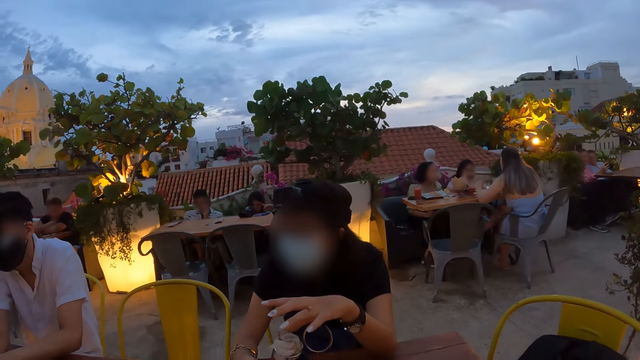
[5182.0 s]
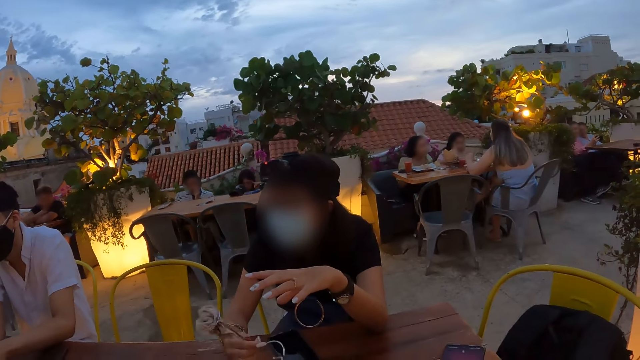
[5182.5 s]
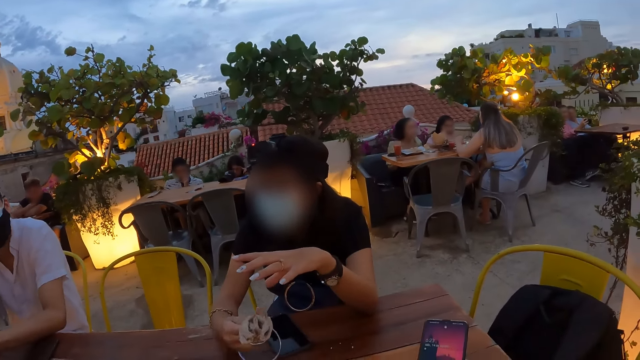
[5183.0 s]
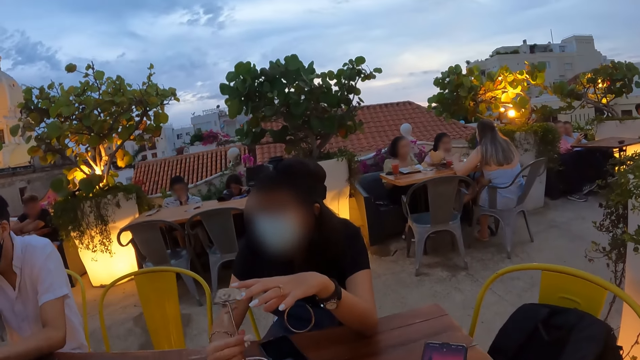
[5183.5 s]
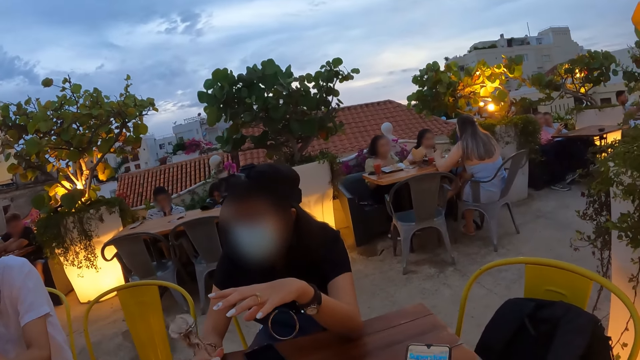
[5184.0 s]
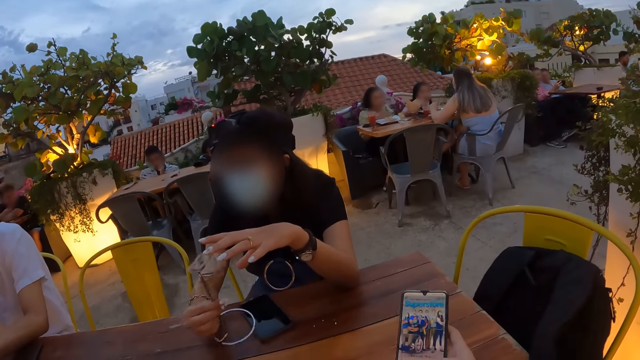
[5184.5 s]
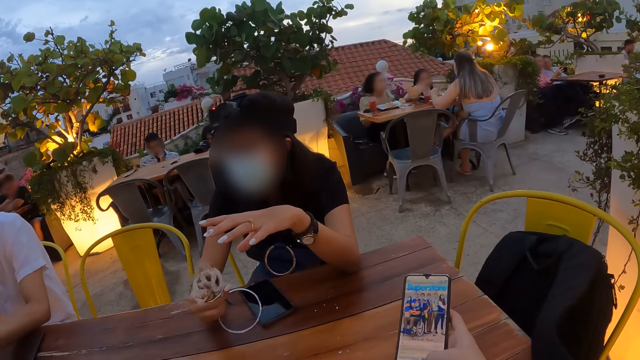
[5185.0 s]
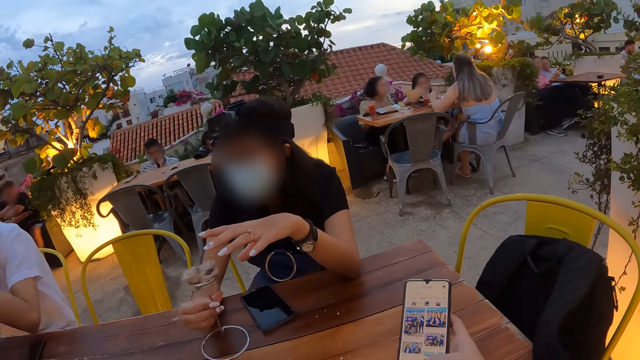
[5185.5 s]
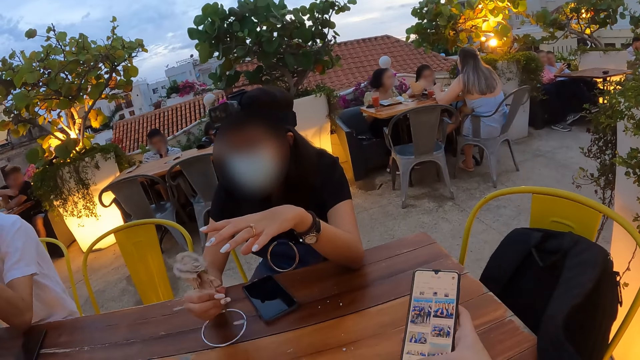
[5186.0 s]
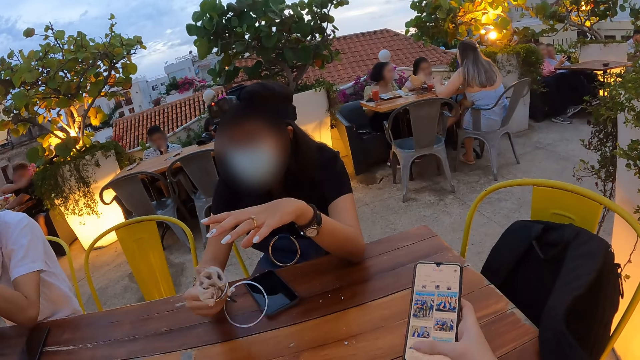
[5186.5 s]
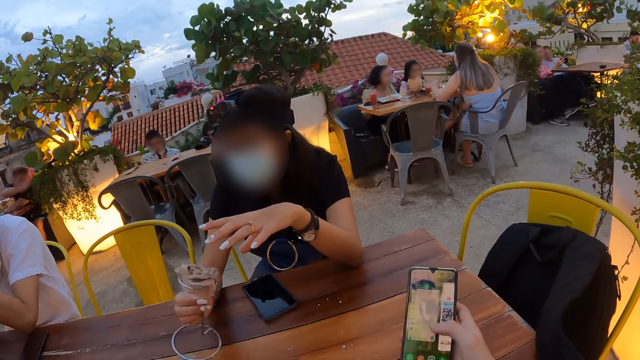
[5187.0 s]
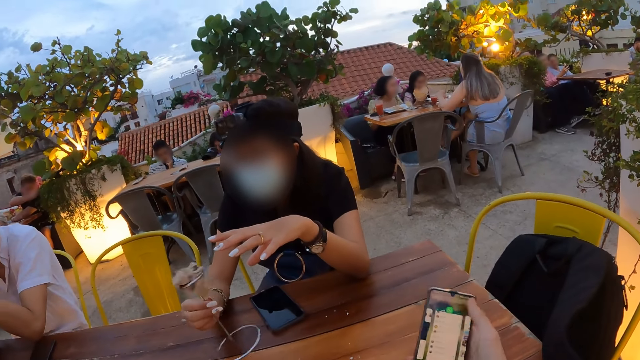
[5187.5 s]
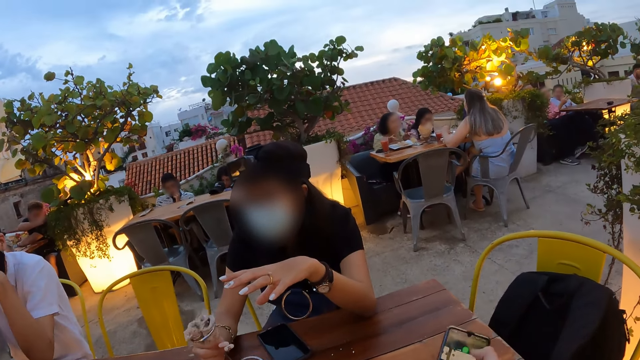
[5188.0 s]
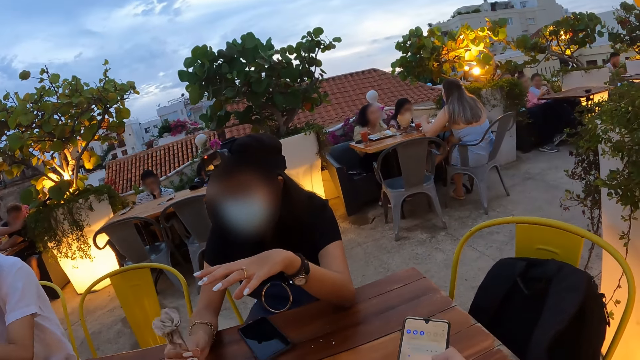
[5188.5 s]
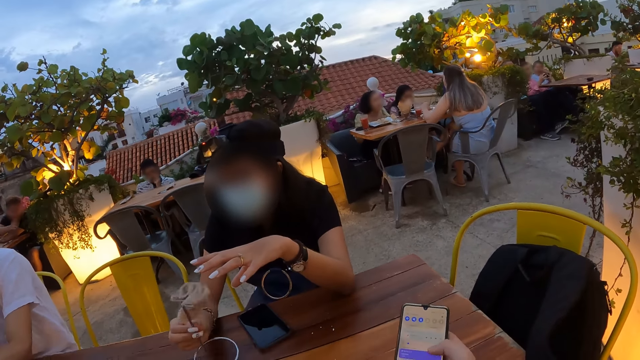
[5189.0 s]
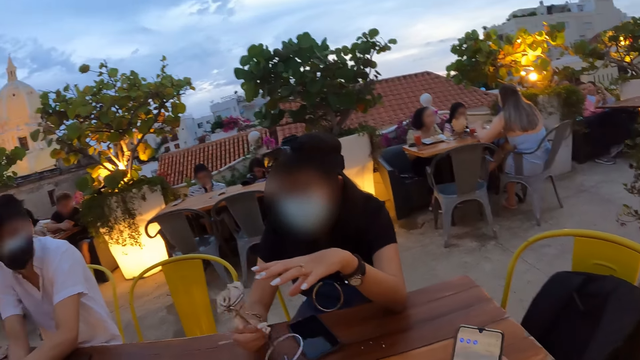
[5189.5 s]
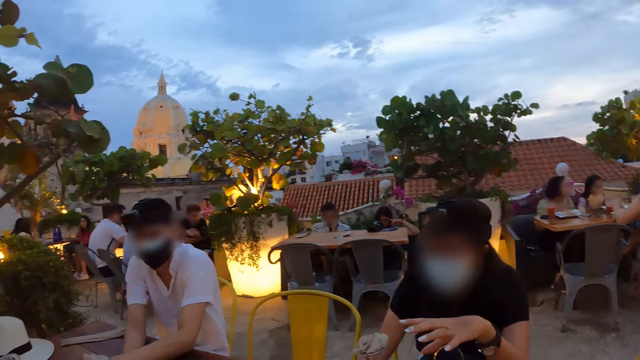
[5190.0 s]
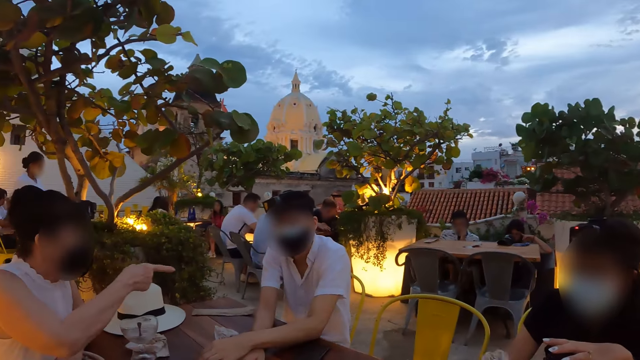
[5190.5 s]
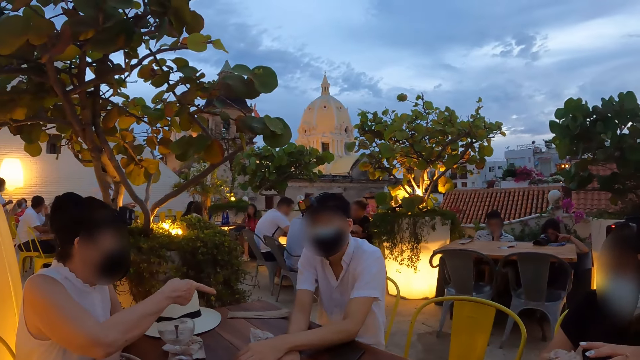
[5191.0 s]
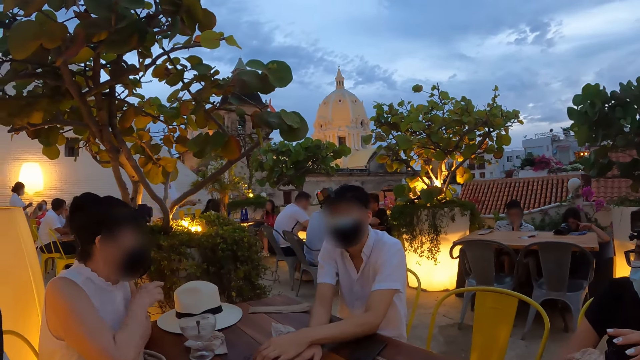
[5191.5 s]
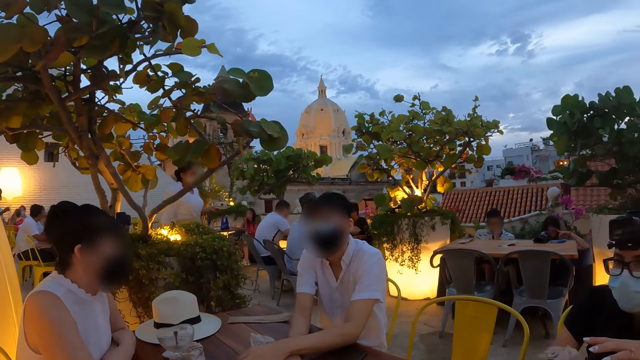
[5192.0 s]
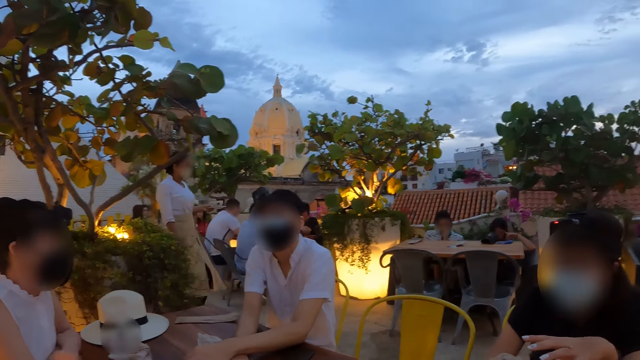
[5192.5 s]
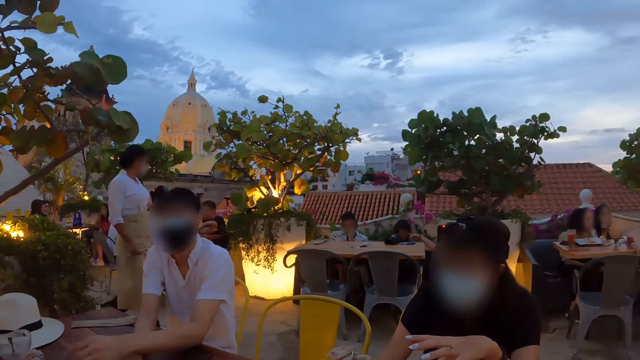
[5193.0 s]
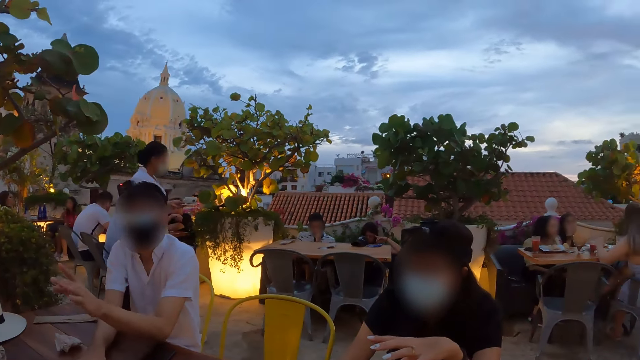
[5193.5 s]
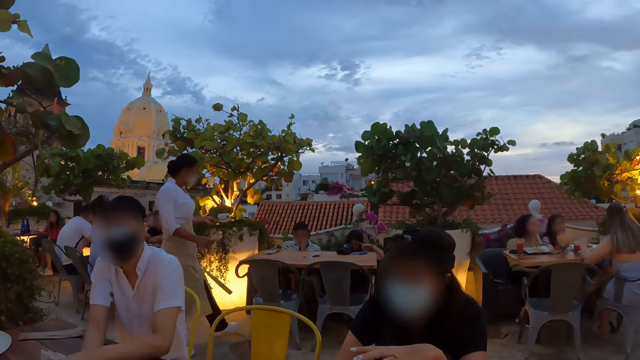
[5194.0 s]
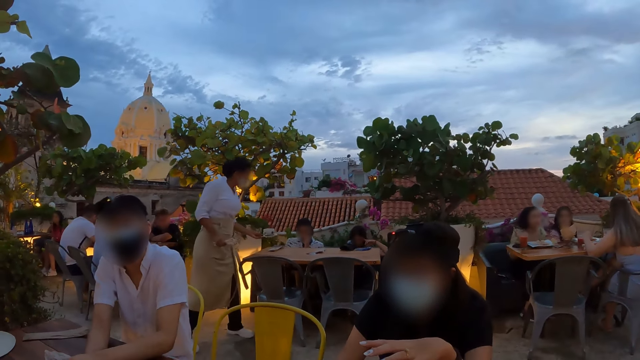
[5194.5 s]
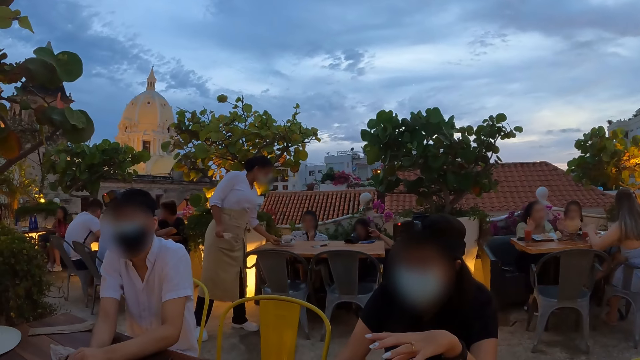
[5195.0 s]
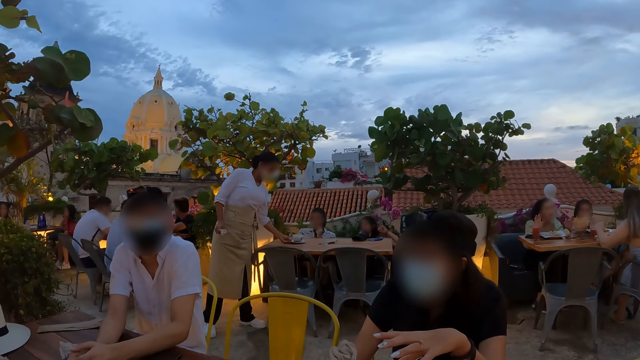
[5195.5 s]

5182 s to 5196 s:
The camera wearer operates a phone with his right hand. He browses the phone. He turns around. He communicates to people.

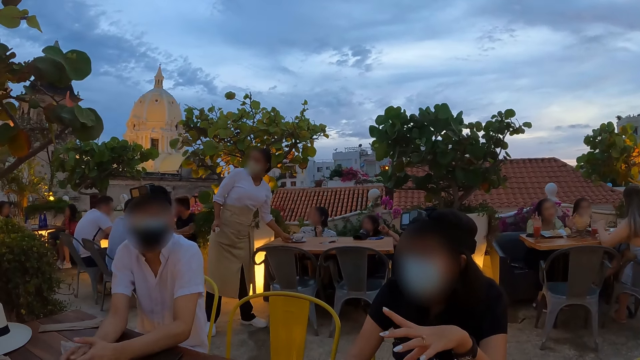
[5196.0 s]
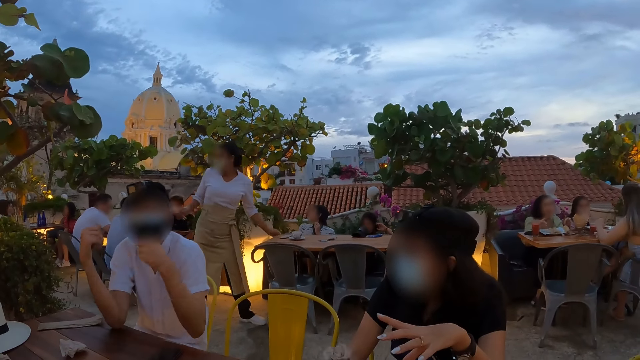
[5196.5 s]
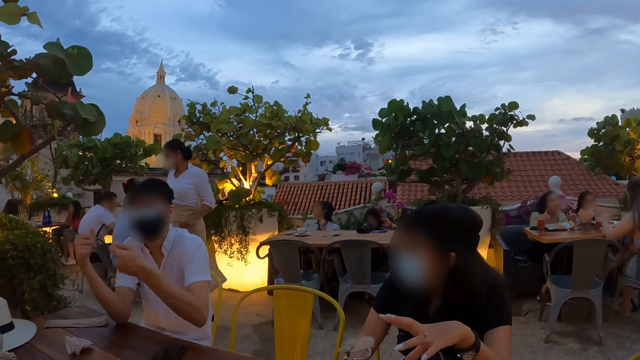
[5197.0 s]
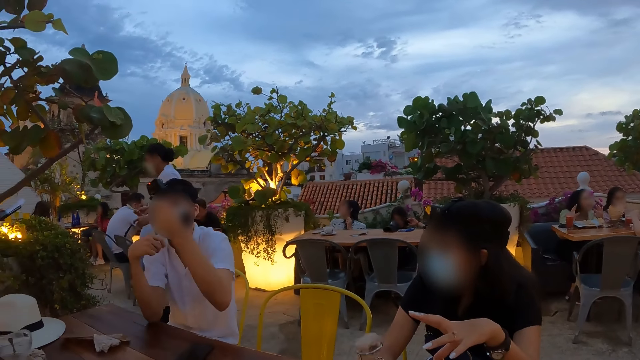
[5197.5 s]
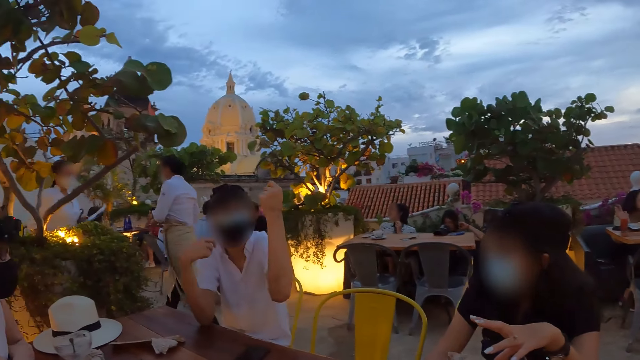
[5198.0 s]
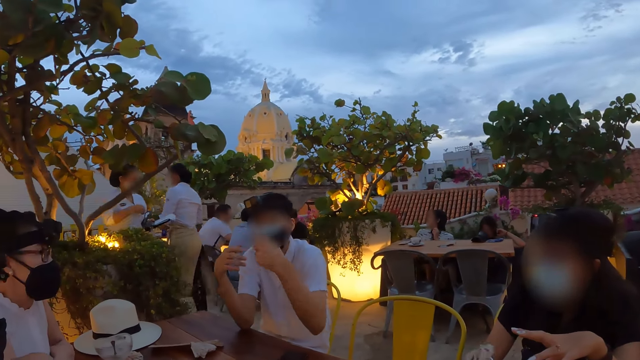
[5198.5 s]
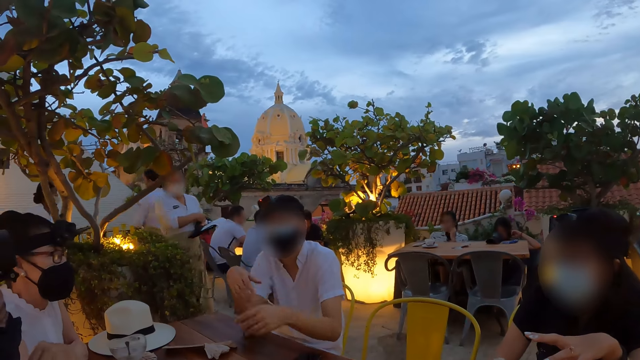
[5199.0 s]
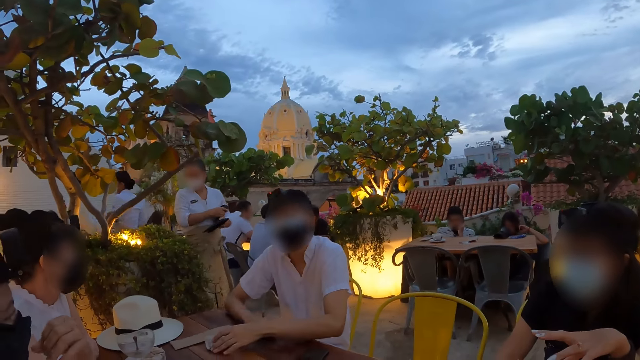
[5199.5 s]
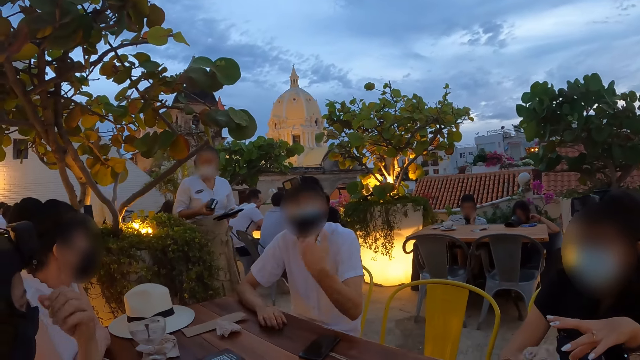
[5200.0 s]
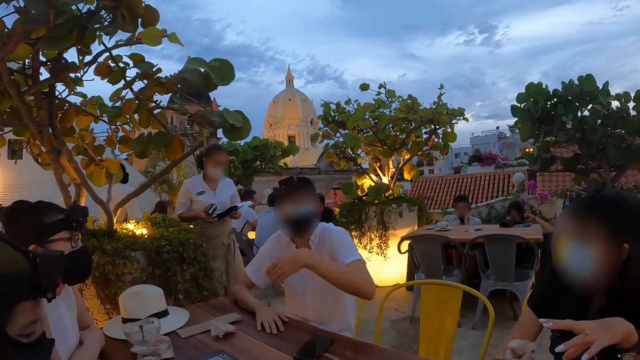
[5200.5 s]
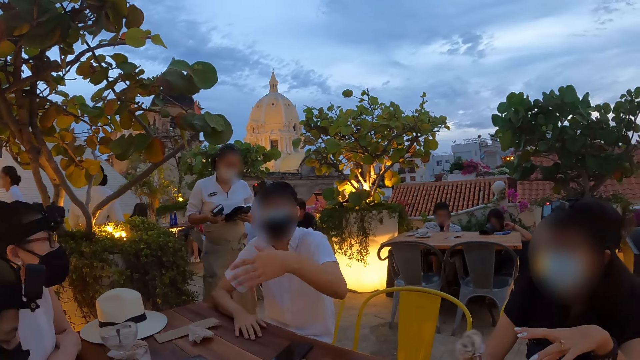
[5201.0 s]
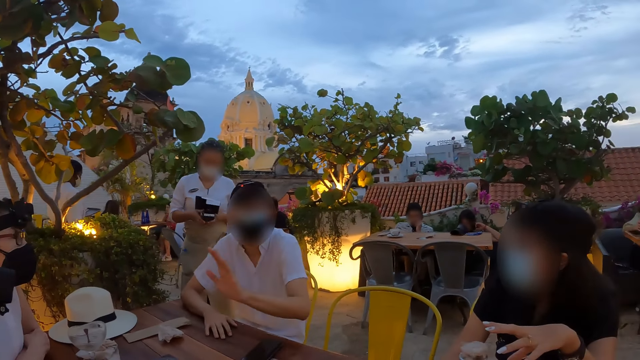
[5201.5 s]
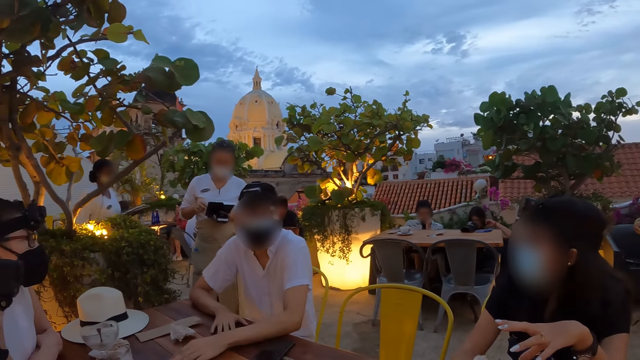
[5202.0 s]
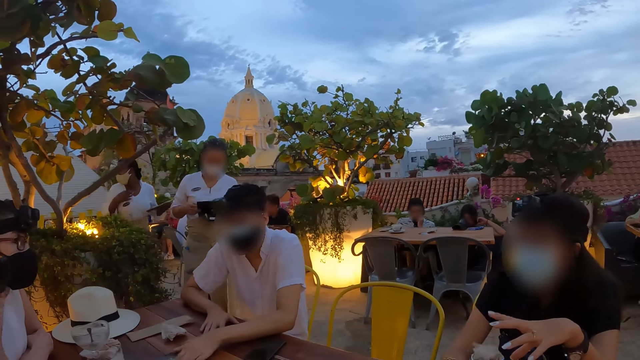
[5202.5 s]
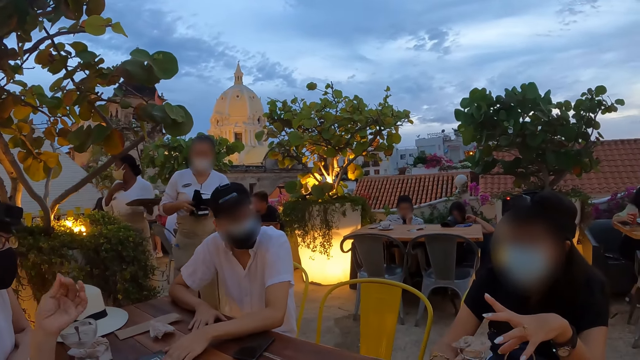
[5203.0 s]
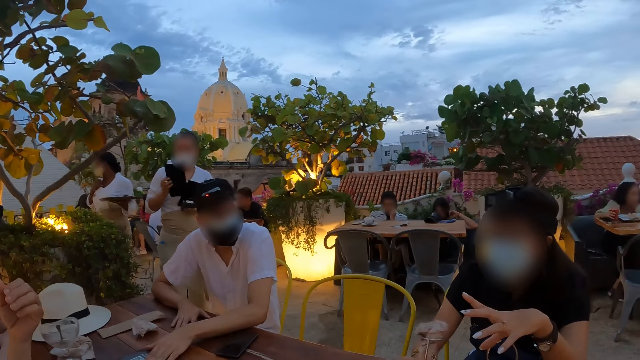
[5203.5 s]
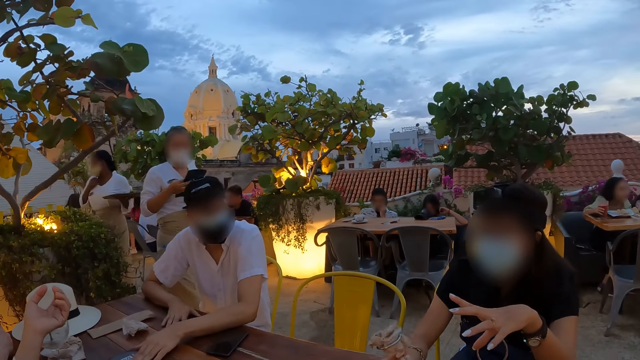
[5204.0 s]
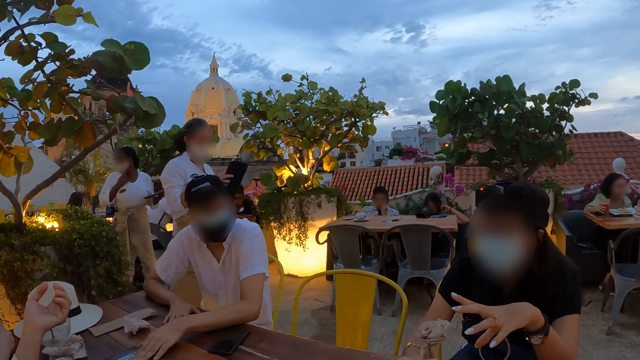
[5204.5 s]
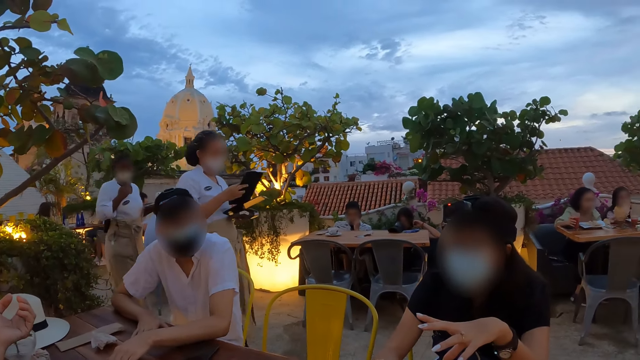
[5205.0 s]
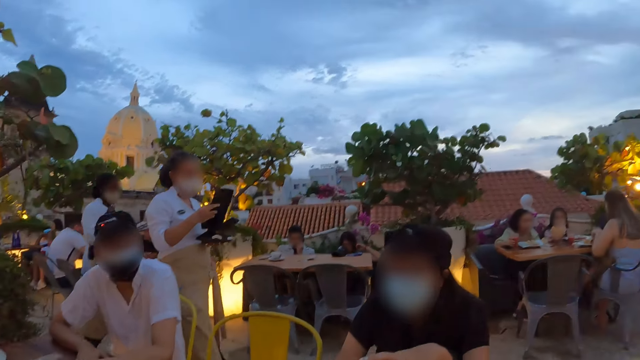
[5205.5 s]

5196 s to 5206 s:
A waitress walks towards the table. The waitress removes a POS system from underneath her left hand with her right hand. A man moves a tissue paper on the table with his left hand. The waitress passes the POS system from her right hand to her left hand. The waitress picks up a bill holder from her left hand with her right hand.
